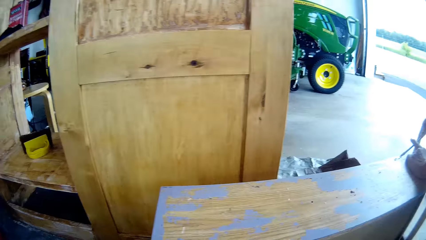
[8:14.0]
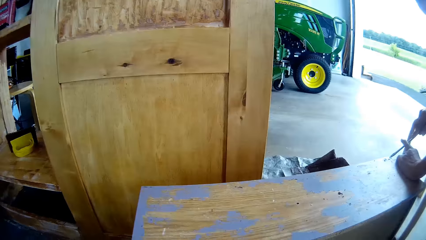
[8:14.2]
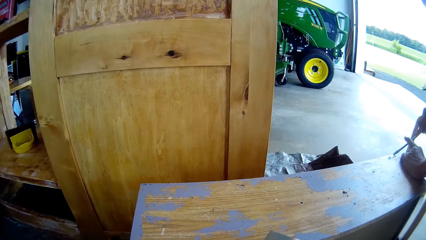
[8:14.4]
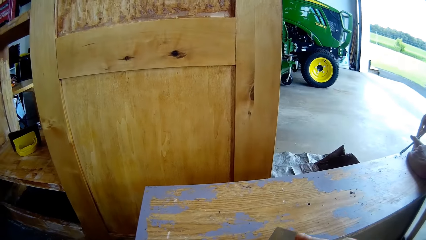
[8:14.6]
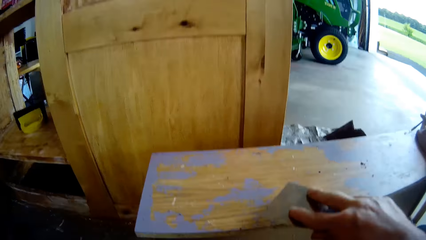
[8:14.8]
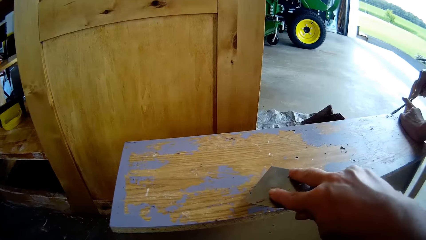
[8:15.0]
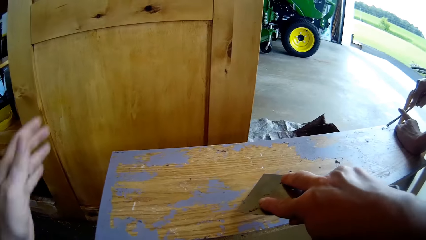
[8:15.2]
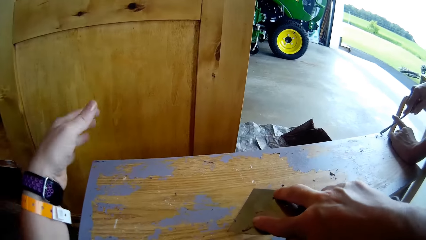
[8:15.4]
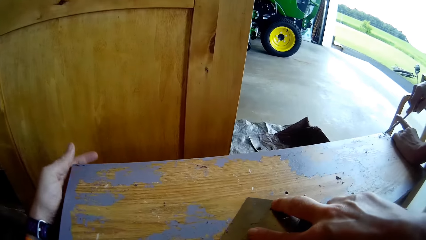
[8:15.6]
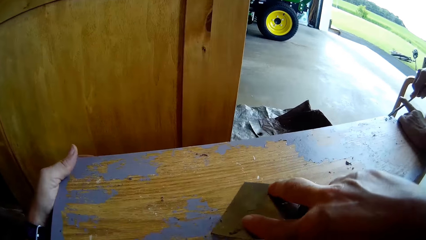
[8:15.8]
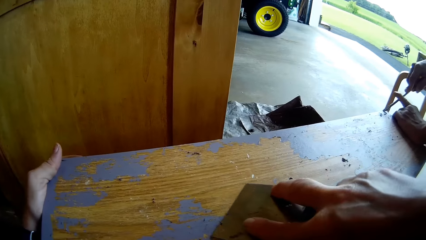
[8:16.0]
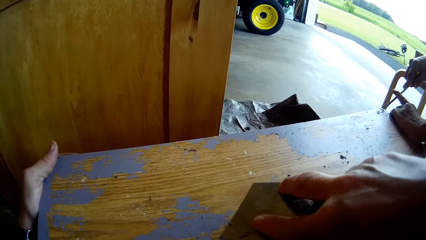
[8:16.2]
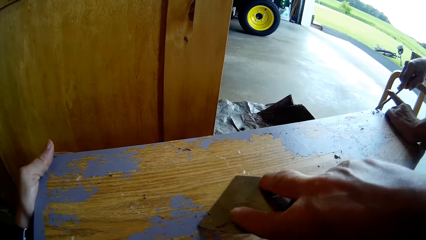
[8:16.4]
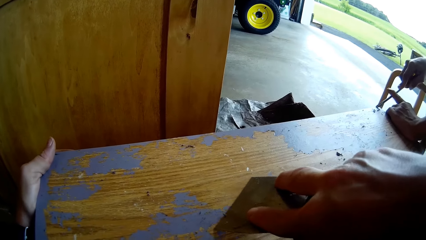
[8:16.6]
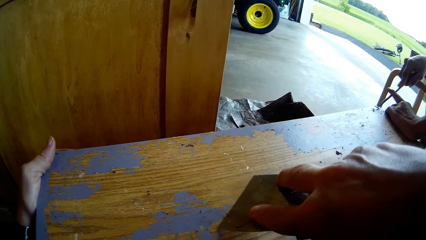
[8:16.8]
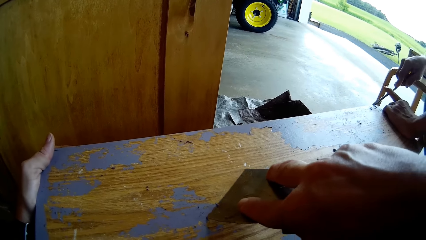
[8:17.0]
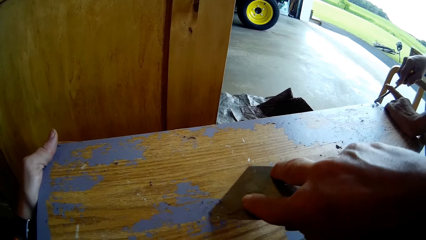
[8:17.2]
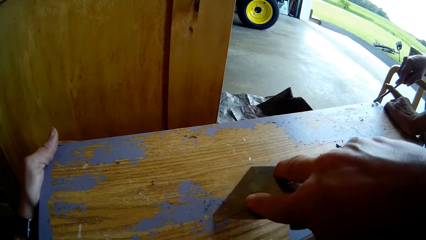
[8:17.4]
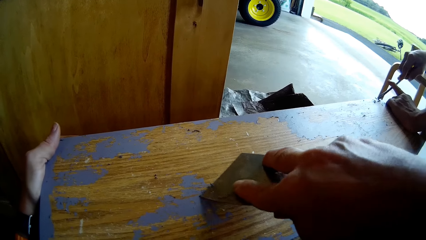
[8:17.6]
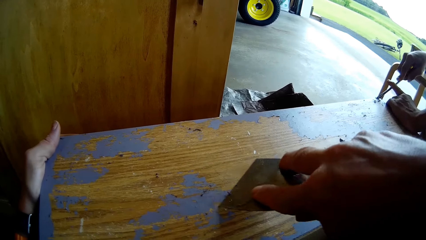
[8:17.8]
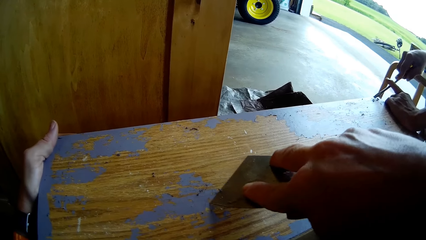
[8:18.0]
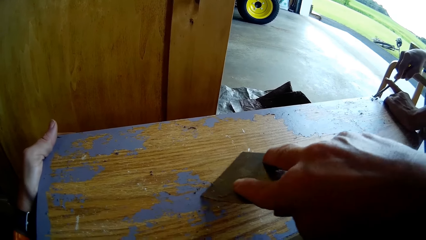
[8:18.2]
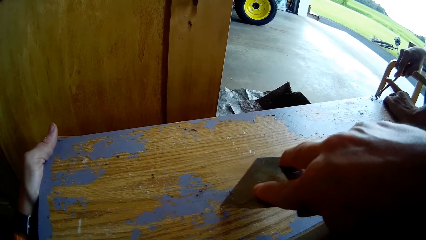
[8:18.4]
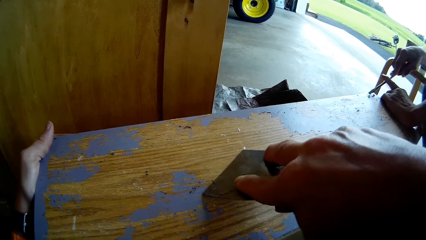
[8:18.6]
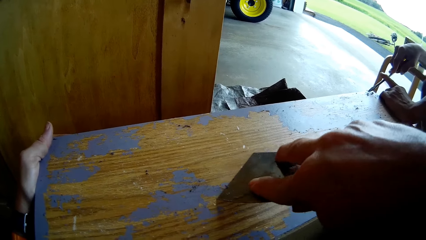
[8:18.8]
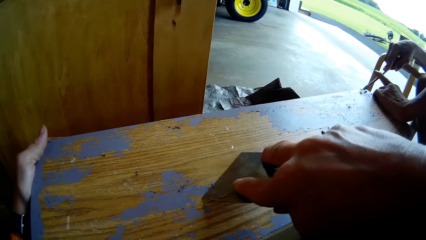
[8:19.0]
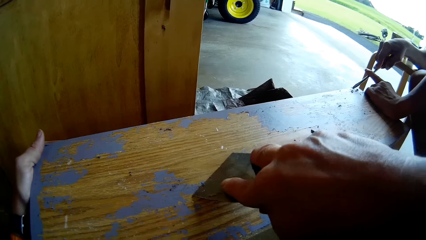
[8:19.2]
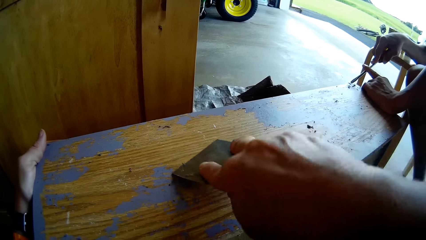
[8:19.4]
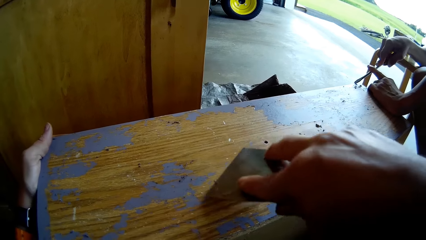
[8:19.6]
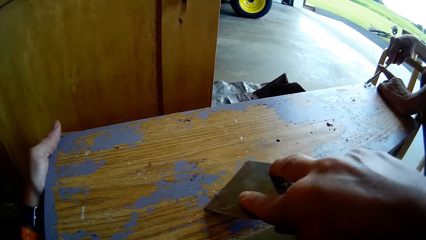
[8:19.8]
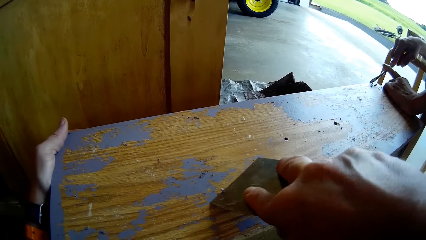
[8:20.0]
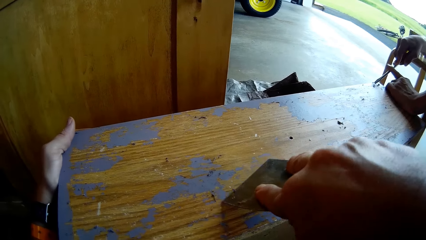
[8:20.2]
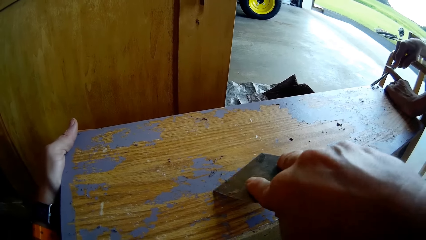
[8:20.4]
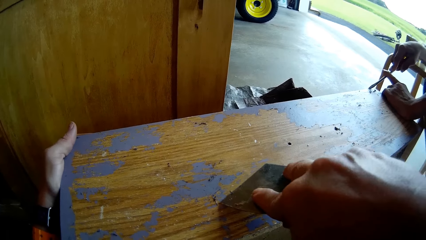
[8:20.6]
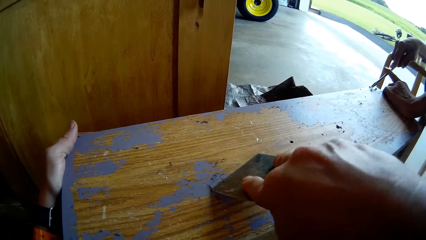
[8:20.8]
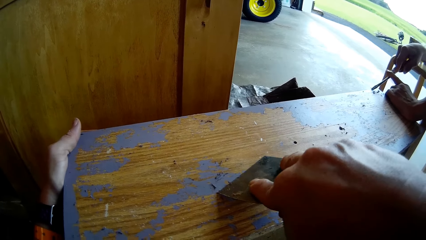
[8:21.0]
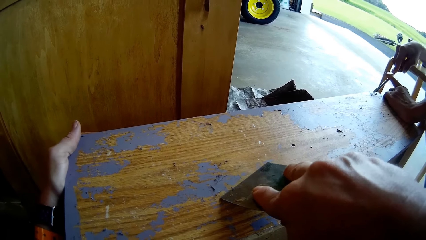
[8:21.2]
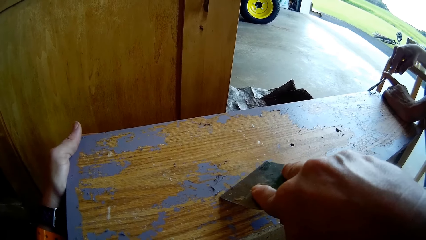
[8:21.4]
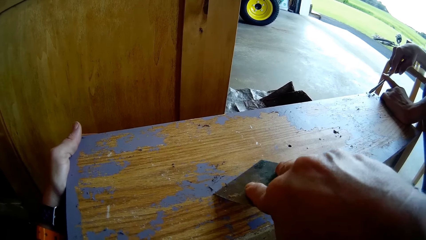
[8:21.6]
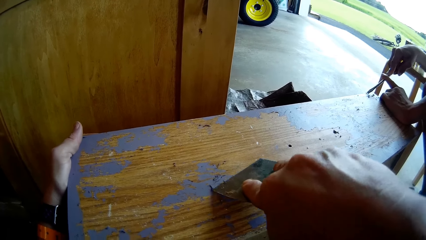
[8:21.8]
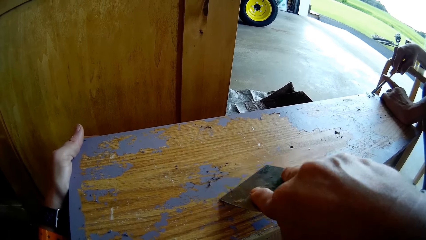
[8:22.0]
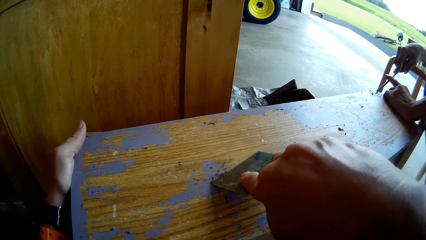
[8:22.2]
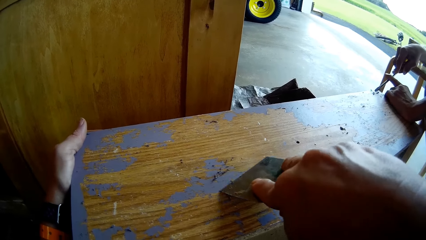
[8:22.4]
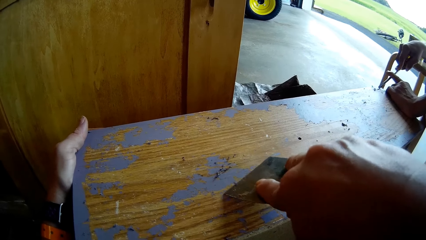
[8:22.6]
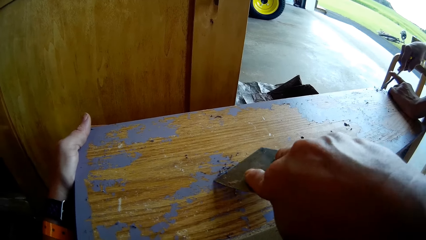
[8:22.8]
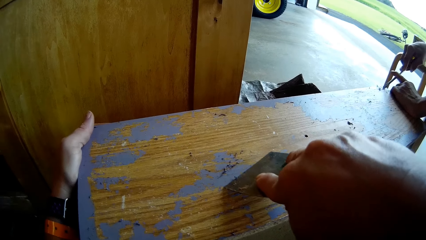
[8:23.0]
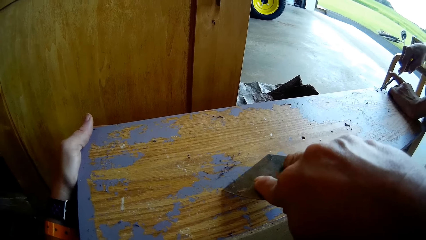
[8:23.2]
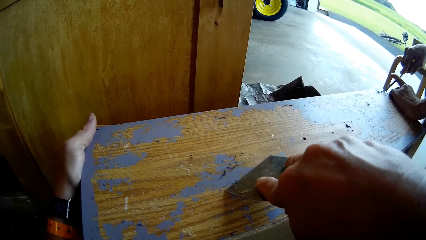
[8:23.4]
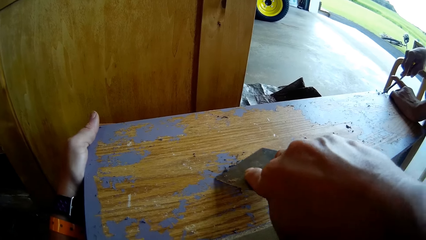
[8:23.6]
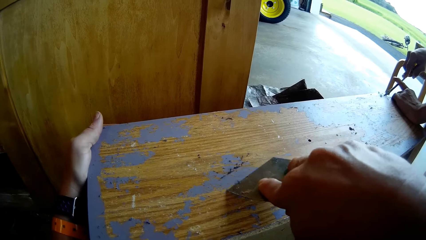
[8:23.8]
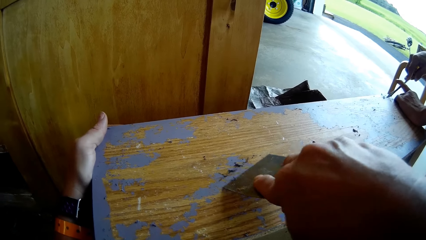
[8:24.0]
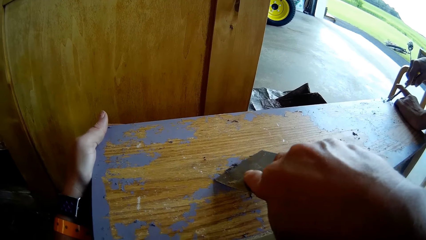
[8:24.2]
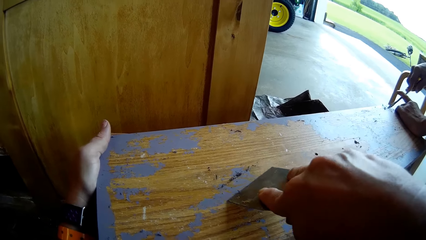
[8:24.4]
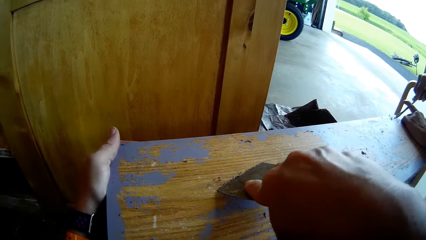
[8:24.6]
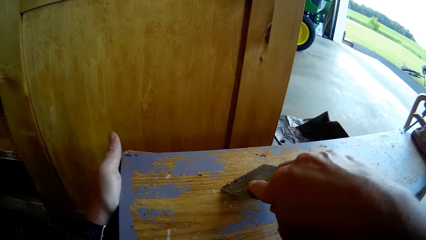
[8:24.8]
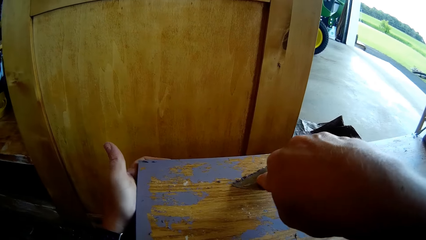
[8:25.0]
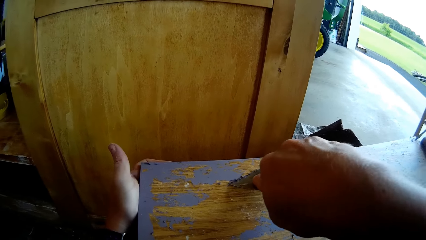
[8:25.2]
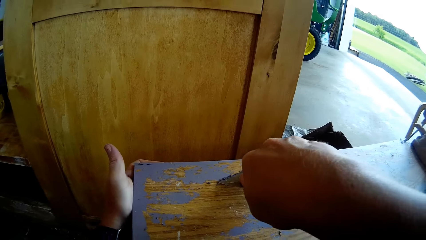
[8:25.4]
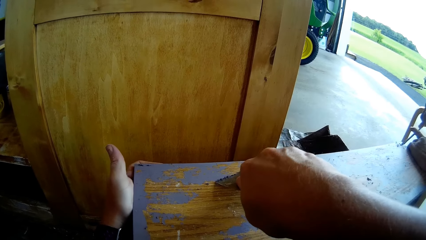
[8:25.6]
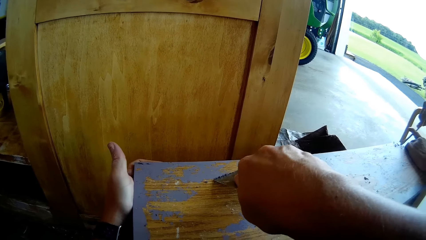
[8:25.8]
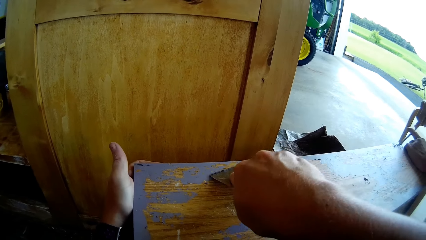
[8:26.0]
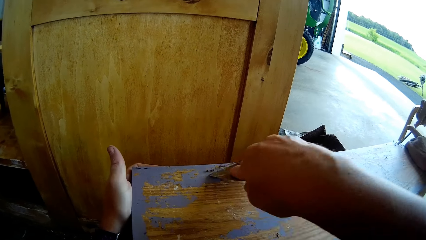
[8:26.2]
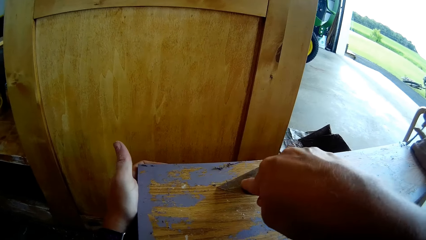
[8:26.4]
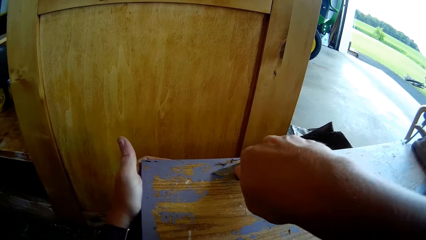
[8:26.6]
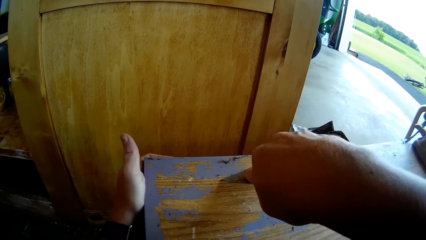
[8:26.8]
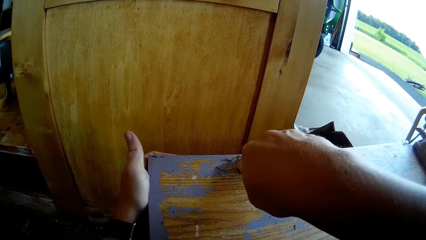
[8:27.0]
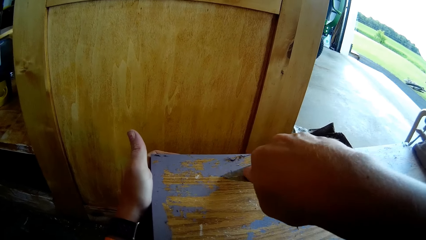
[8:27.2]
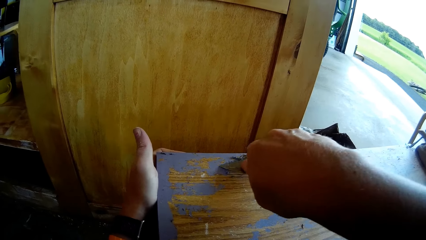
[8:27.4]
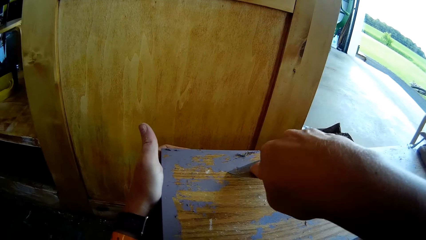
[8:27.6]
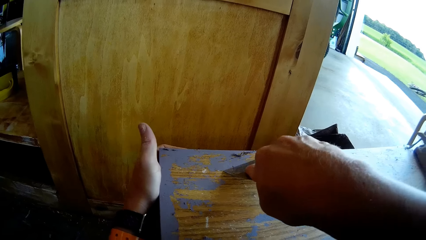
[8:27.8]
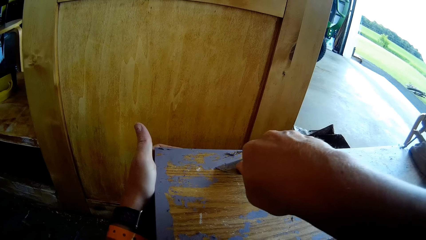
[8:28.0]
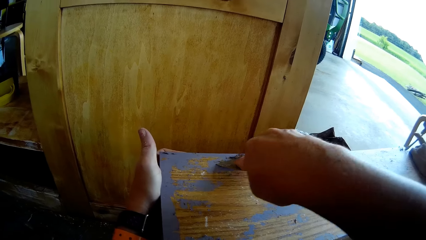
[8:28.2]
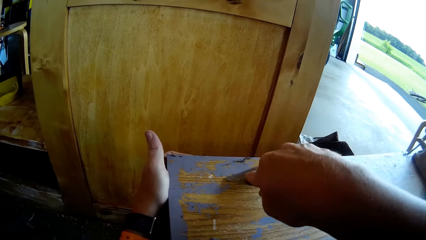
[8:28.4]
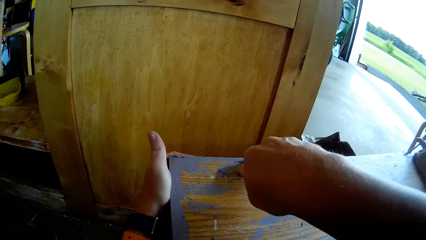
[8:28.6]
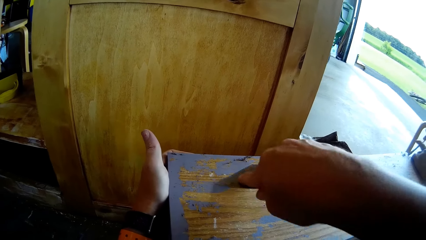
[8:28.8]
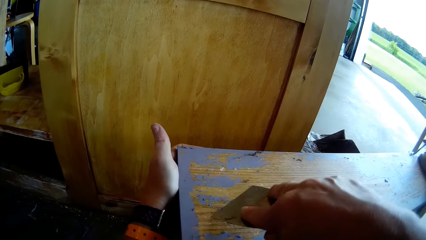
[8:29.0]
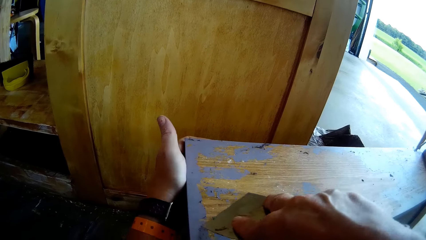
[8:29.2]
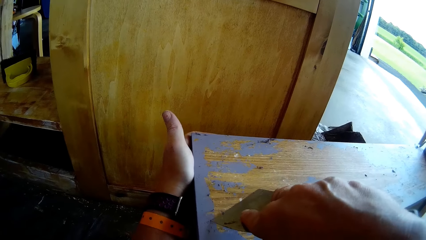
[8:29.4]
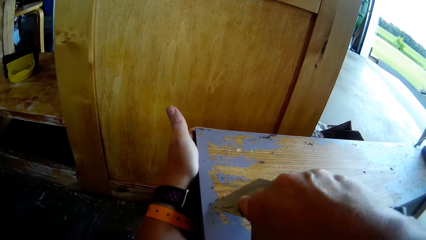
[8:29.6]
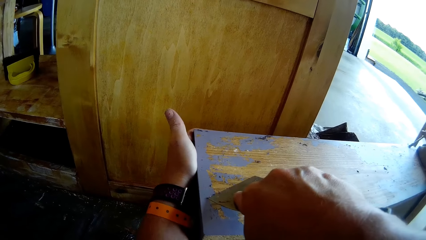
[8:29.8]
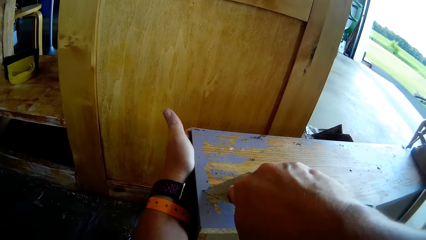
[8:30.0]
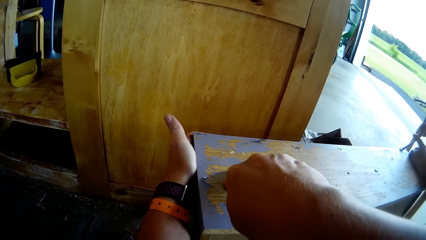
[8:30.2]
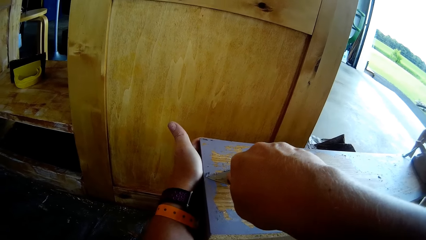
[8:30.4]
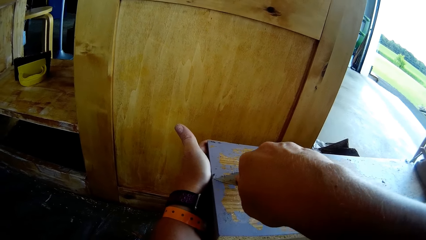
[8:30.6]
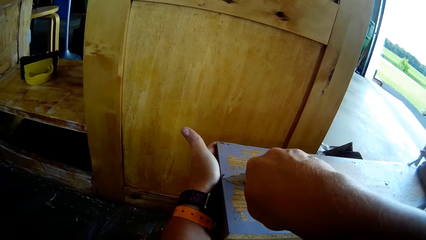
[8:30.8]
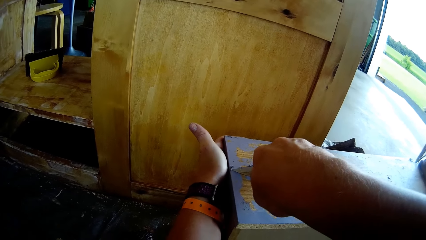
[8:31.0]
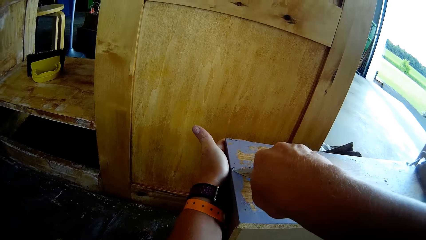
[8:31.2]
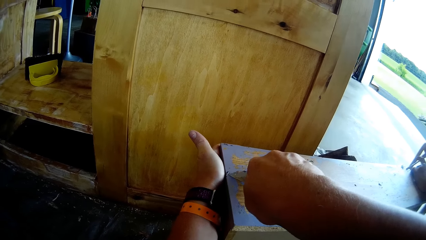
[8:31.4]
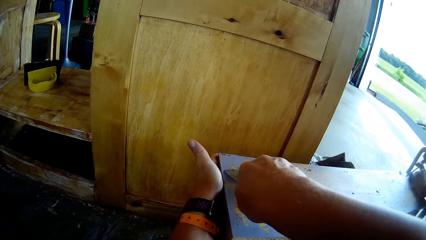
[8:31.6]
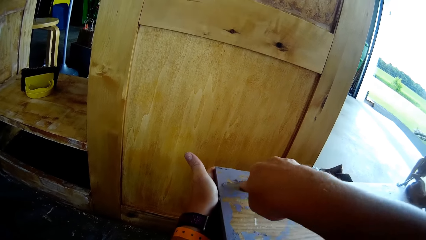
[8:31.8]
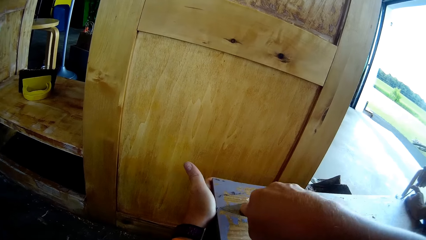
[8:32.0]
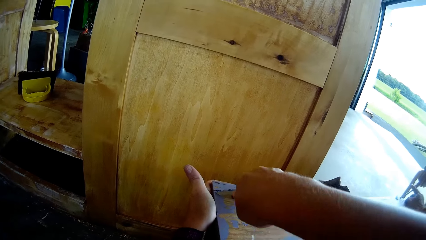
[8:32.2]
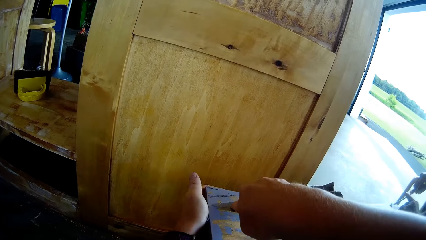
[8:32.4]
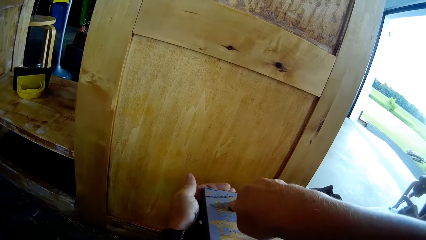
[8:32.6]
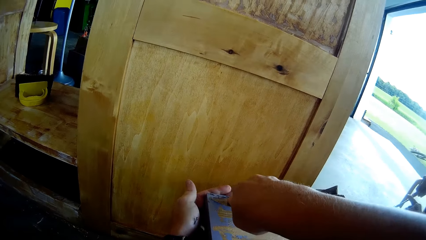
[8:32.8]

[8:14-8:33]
The camera wearer looks around. She turns to the timber. She puts a scraper on a drawer. She holds the timber with her left hand. She scrapes paint from the timber with the scraper.
